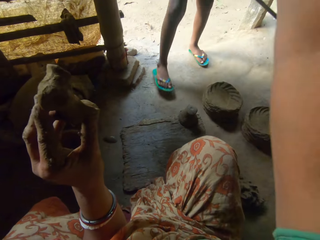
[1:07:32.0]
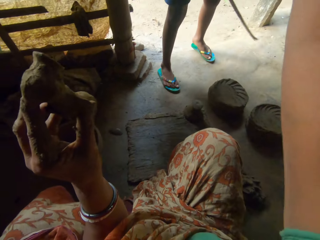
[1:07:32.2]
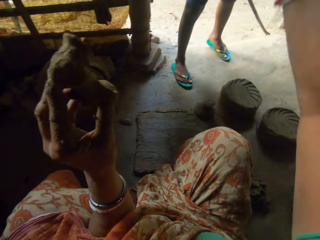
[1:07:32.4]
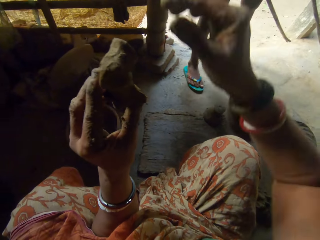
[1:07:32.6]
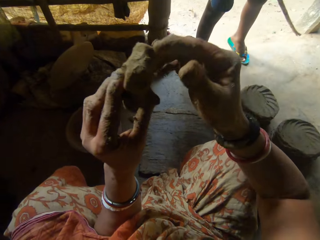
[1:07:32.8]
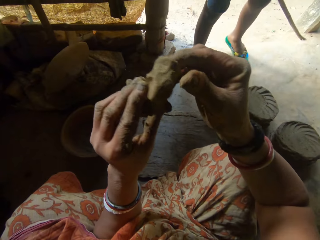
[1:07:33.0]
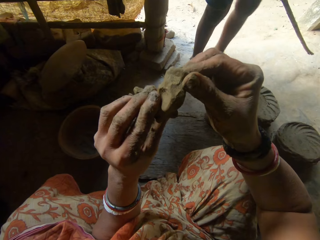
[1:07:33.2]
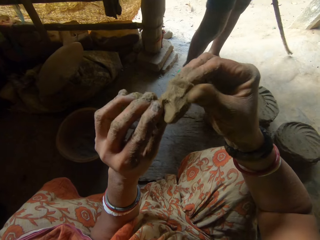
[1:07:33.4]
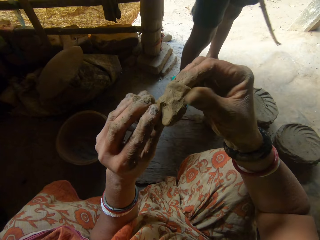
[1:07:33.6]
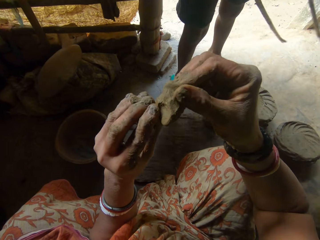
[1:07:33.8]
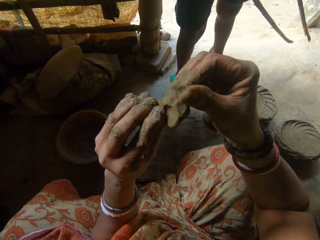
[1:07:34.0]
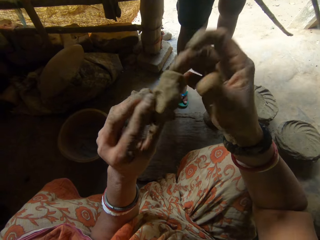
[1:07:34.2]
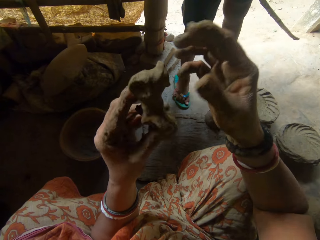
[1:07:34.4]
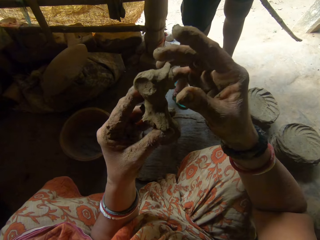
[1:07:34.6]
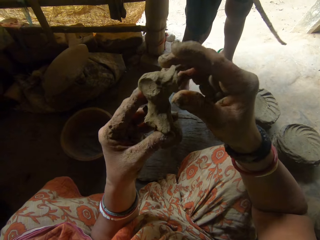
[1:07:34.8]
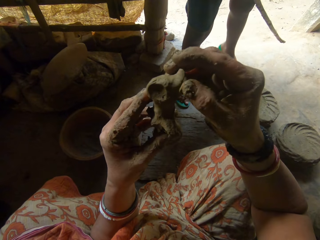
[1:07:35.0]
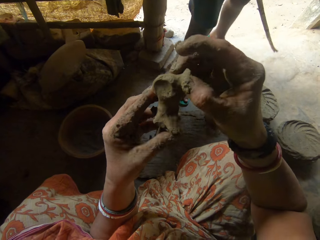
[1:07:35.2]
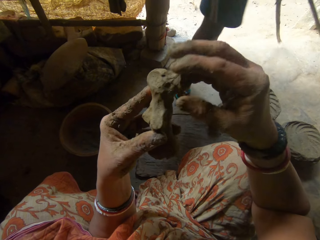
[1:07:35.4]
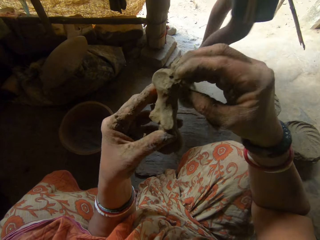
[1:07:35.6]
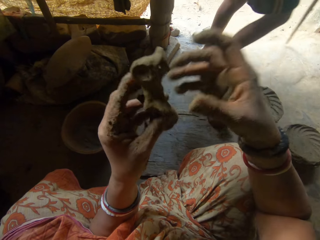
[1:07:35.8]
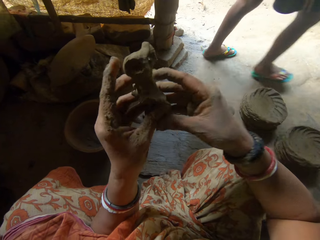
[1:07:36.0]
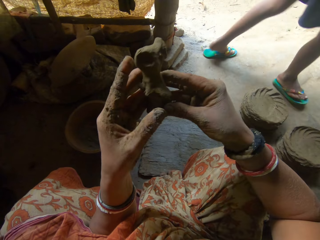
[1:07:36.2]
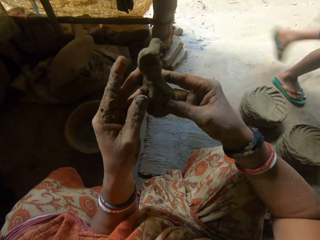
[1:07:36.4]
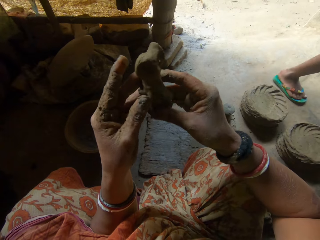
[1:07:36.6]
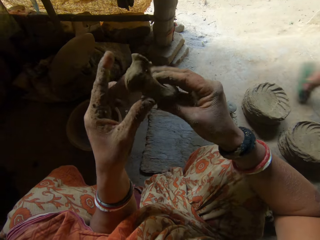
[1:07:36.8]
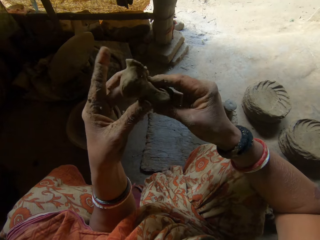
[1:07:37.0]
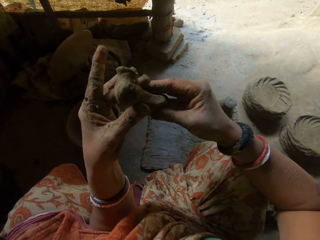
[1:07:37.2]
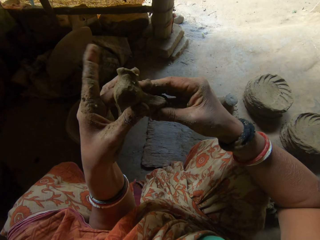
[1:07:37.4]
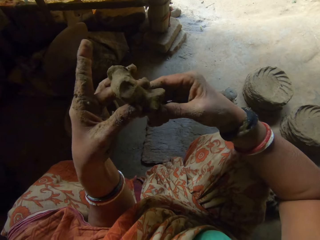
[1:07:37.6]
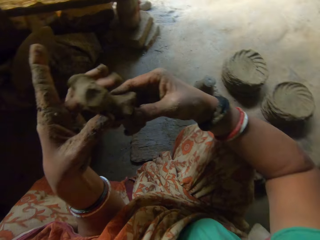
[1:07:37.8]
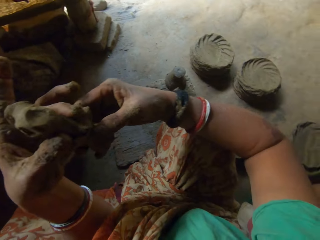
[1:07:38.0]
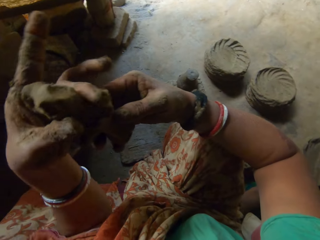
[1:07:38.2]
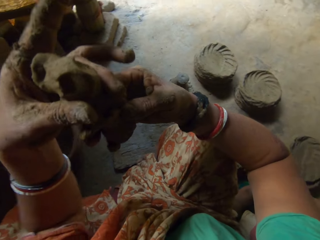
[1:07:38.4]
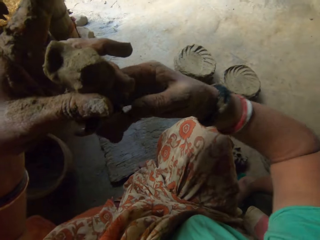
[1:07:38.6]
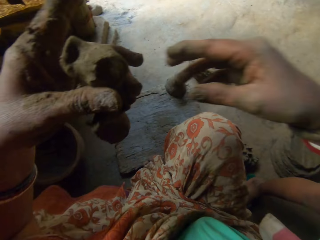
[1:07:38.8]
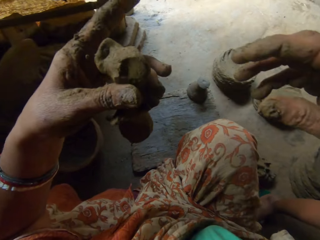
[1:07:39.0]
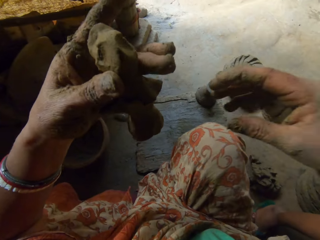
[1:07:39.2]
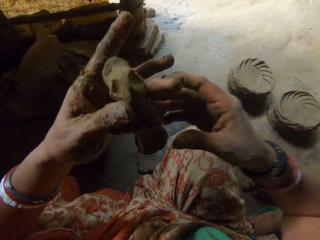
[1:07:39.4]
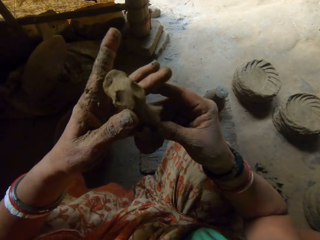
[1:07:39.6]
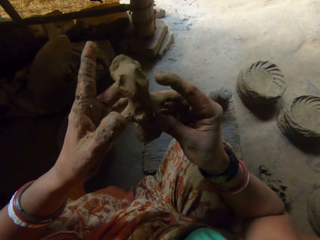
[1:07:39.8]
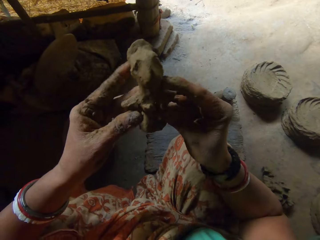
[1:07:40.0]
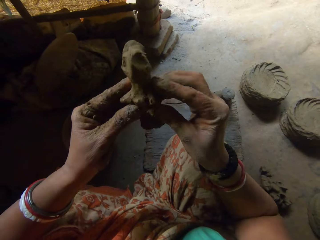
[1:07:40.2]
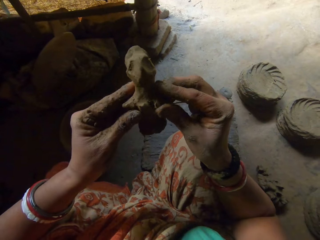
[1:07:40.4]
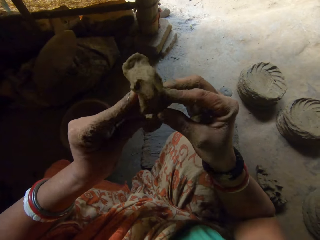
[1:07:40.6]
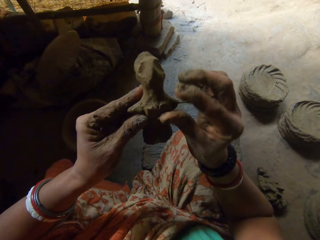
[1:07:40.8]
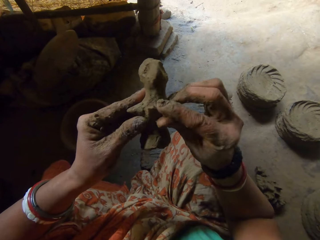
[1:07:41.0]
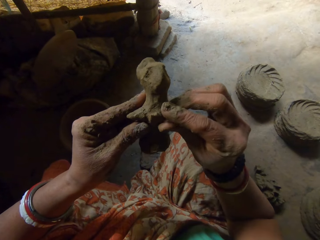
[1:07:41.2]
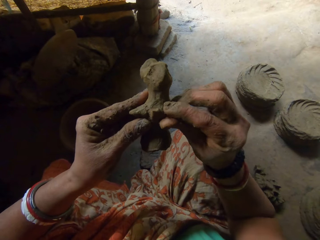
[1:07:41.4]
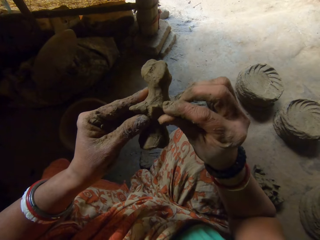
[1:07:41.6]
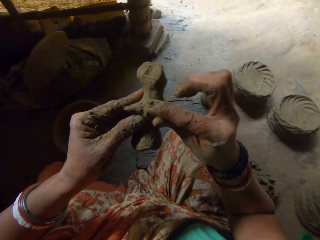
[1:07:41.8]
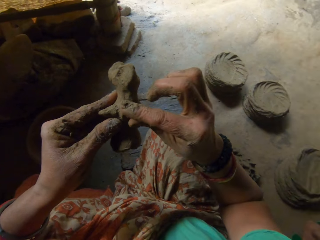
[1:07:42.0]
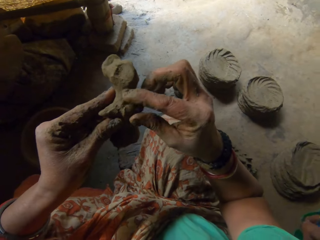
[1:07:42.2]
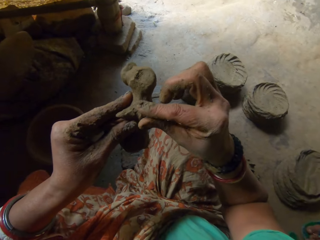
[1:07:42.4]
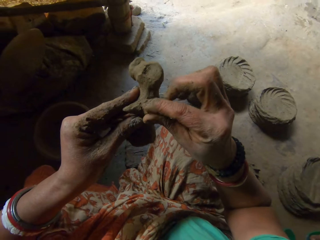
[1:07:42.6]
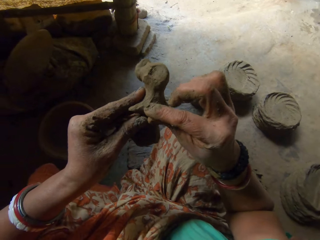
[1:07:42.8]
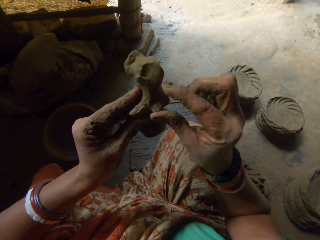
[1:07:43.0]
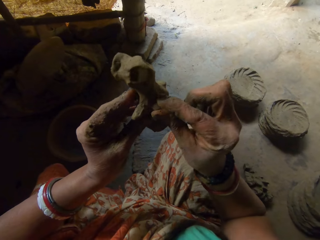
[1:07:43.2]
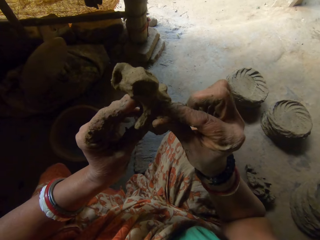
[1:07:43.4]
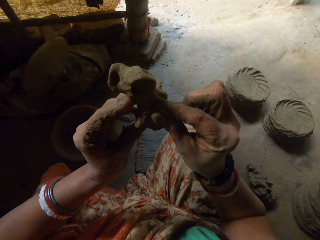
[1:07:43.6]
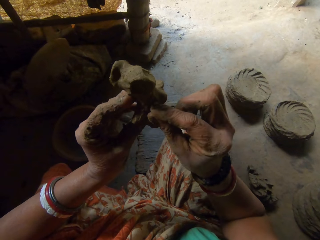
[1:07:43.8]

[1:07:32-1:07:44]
The camera wearer interacts with the boy. The boy disturbs the camera wearer. The boy interacts with the camera wearer. The camera wearer interacts with the boy.

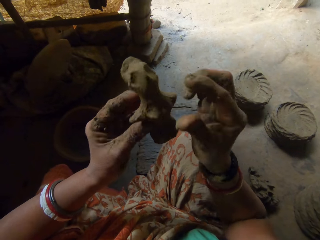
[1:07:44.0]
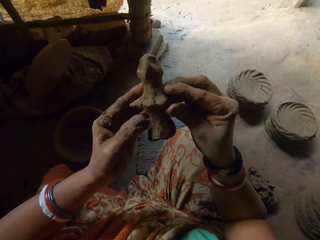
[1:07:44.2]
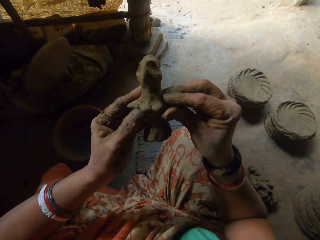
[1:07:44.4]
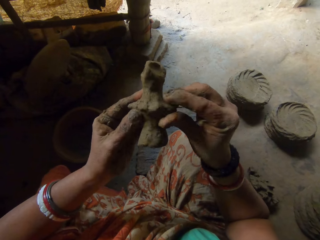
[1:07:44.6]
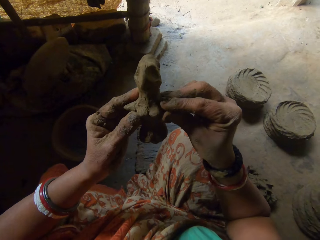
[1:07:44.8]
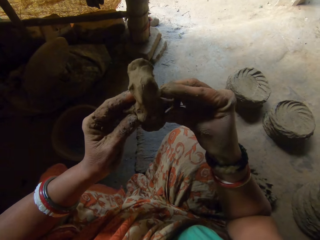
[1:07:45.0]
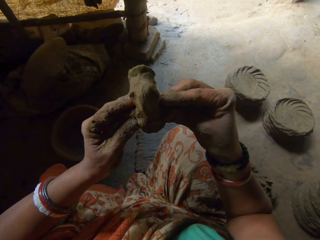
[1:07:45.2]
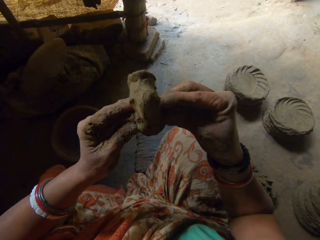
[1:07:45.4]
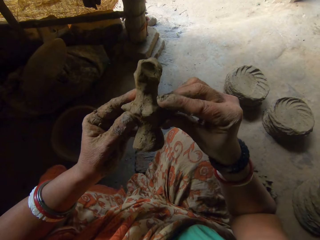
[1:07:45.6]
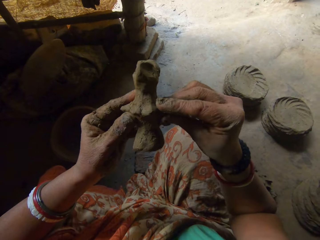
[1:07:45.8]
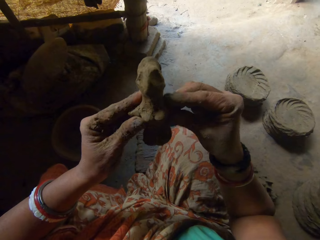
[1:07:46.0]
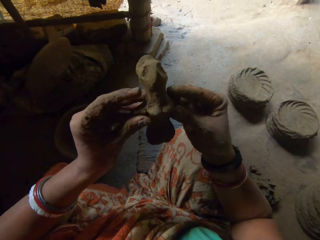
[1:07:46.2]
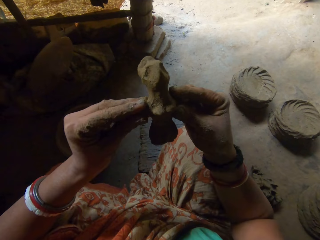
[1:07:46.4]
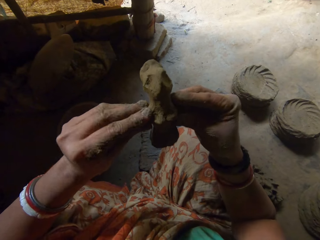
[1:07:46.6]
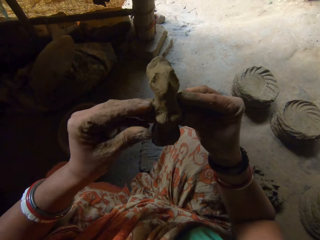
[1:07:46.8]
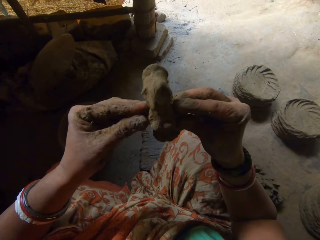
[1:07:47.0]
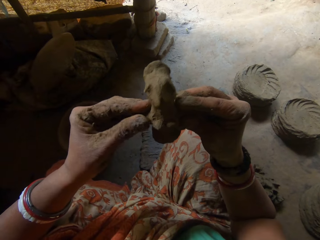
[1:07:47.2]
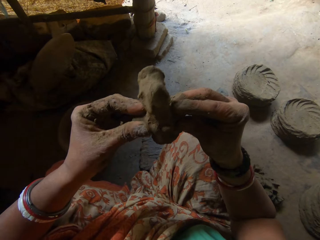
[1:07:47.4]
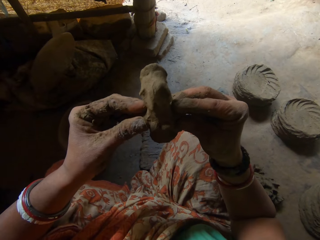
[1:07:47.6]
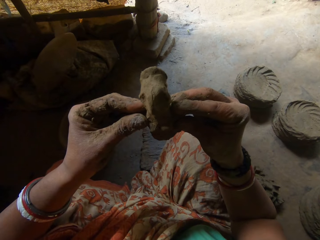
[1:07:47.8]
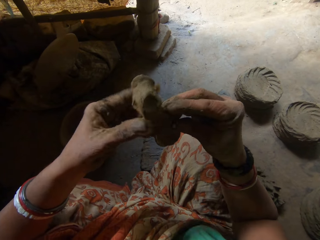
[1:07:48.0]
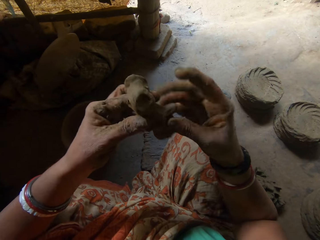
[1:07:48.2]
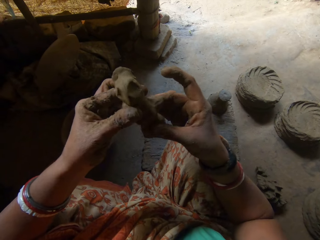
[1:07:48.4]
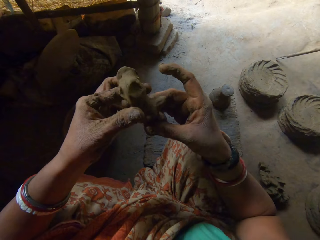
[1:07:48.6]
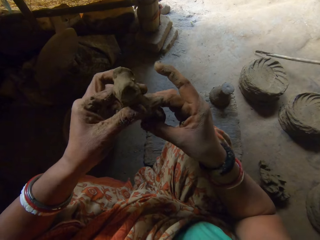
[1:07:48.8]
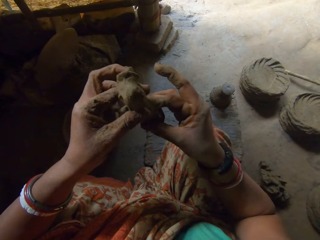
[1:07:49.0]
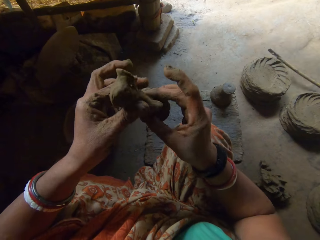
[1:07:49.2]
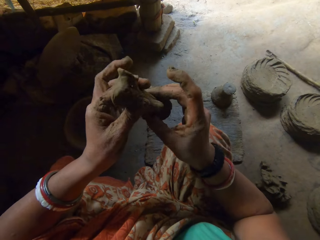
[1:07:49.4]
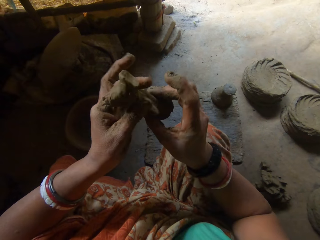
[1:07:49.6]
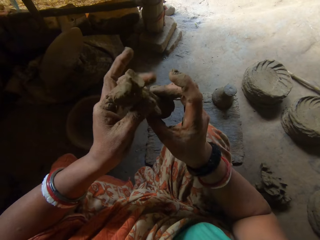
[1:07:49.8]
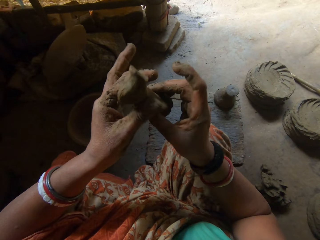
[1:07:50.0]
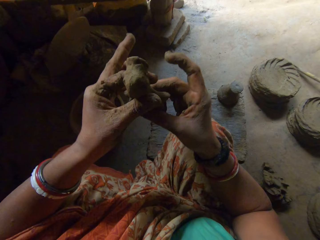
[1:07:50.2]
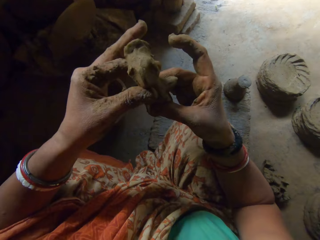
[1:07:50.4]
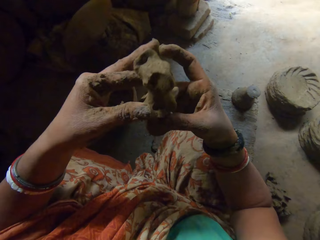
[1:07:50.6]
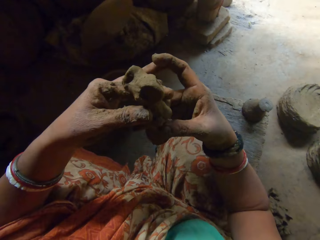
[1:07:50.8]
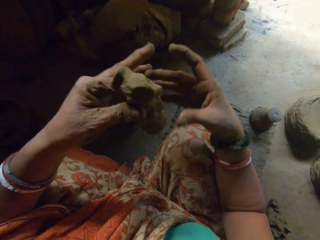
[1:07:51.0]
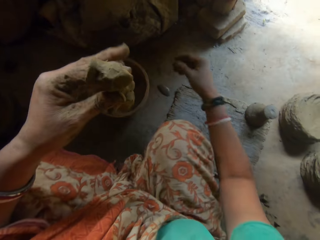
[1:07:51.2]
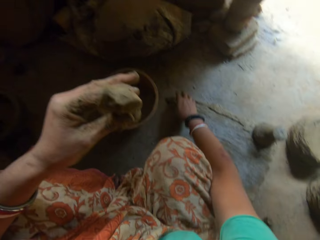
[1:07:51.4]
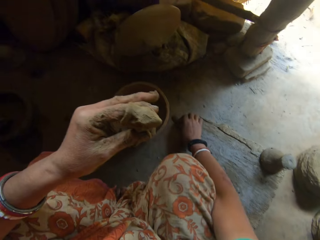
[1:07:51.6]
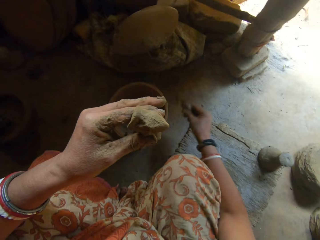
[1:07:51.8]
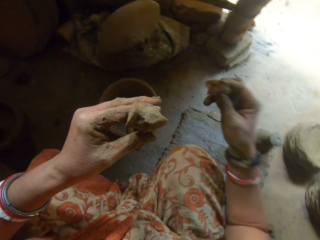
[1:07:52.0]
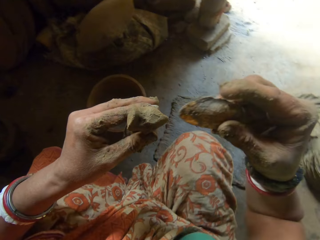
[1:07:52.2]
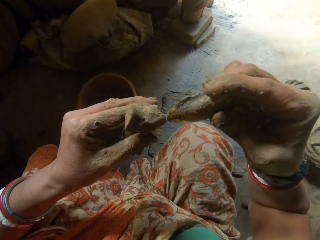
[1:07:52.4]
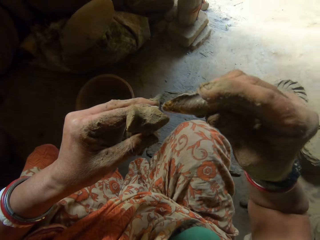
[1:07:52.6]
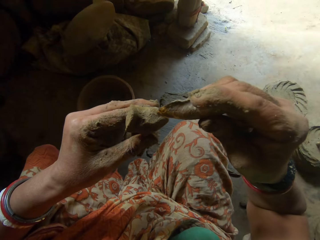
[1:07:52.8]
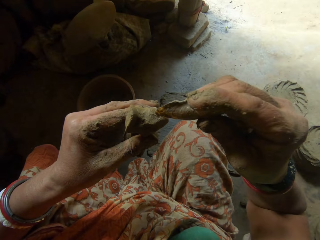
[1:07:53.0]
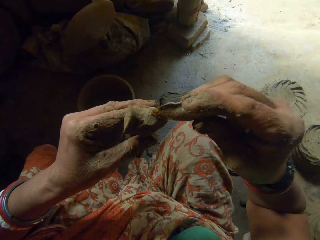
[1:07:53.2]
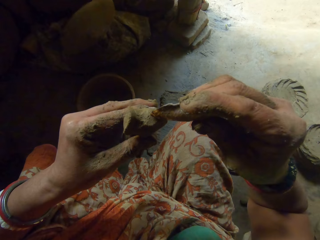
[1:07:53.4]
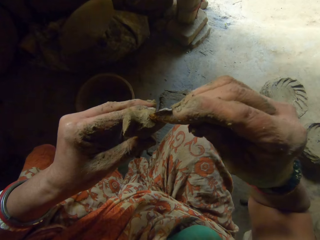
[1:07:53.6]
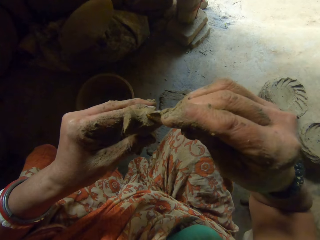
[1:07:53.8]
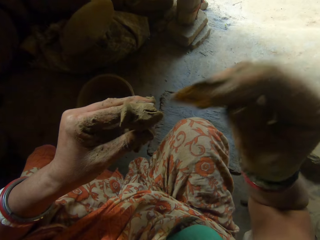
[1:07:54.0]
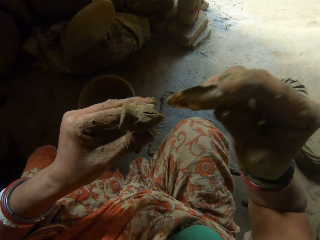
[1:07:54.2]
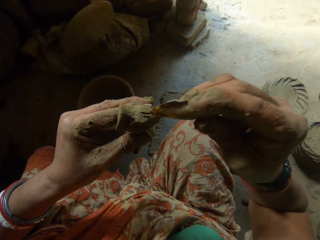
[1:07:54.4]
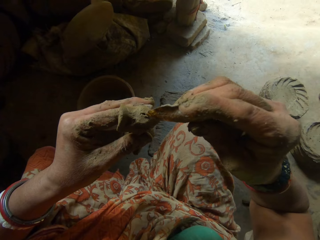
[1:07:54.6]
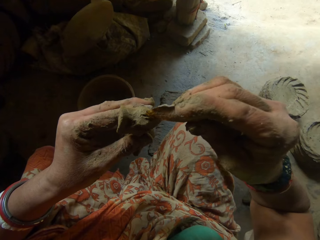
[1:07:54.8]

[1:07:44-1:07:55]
The camera wearer removes her right hand from the clay in her left hand. She picks up a shell from the floor with her right hand. She marks the clay in her left hand with the shell in her right hand.
